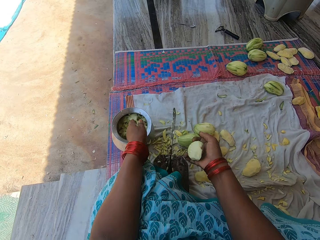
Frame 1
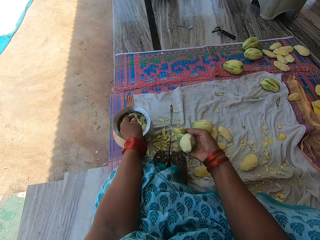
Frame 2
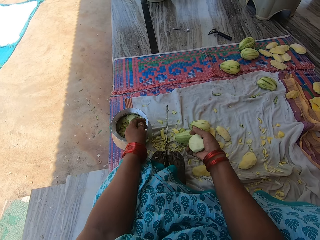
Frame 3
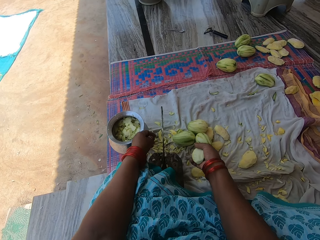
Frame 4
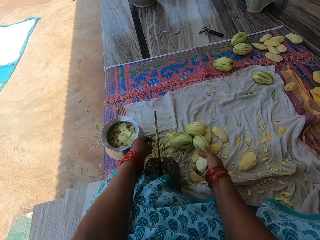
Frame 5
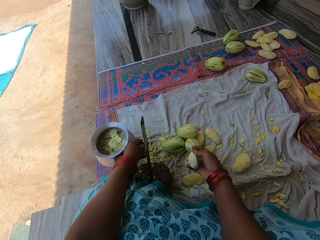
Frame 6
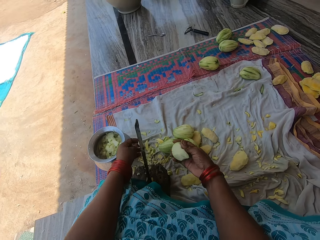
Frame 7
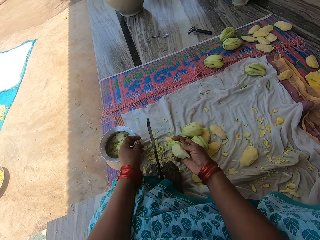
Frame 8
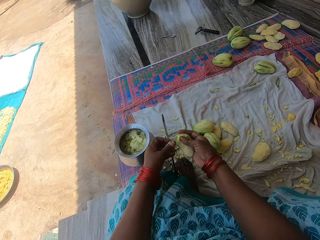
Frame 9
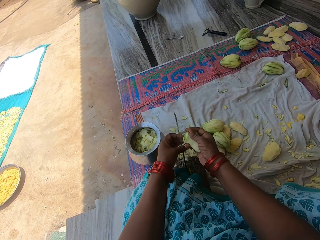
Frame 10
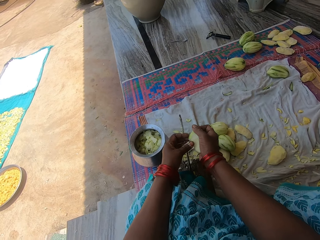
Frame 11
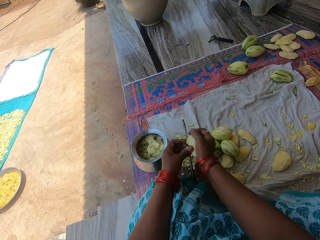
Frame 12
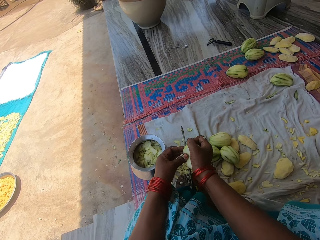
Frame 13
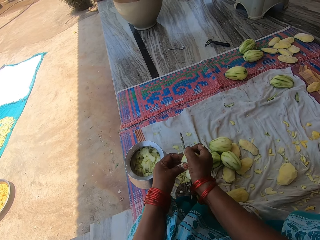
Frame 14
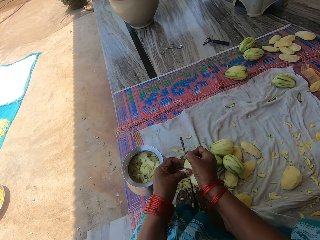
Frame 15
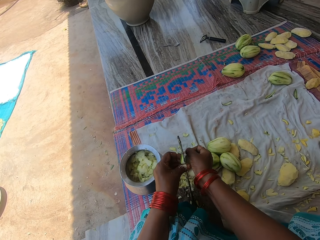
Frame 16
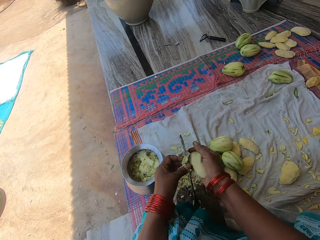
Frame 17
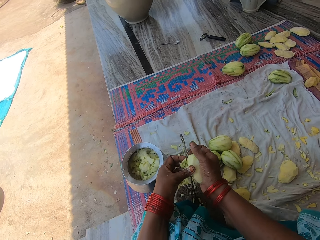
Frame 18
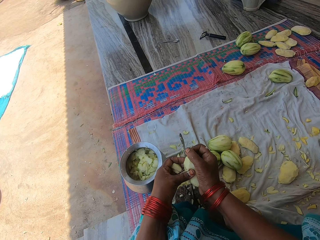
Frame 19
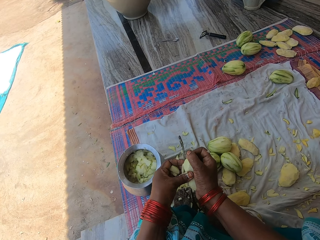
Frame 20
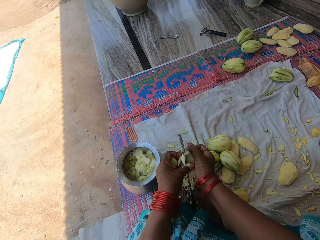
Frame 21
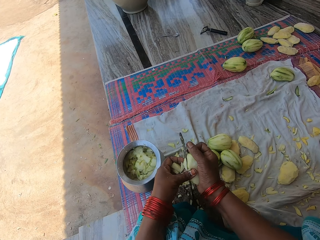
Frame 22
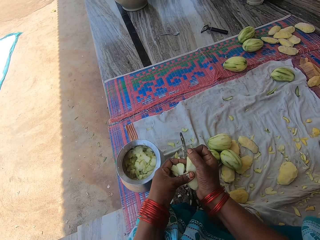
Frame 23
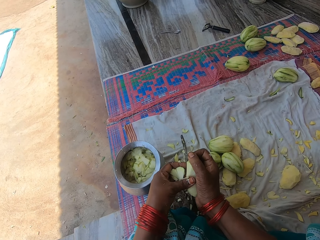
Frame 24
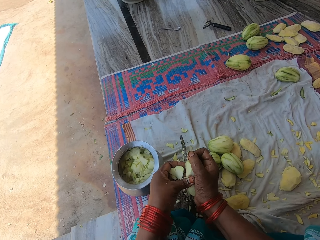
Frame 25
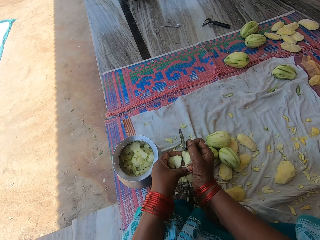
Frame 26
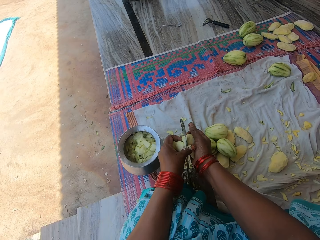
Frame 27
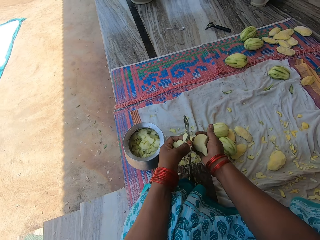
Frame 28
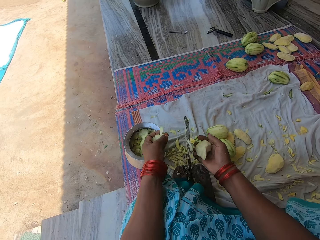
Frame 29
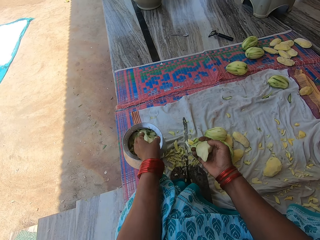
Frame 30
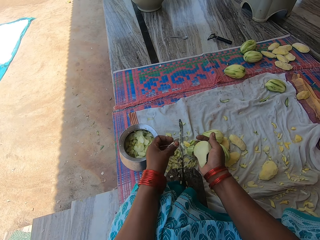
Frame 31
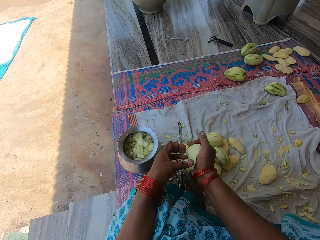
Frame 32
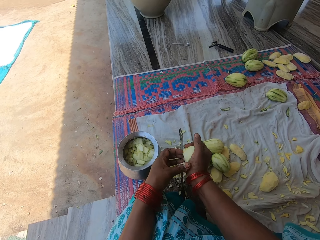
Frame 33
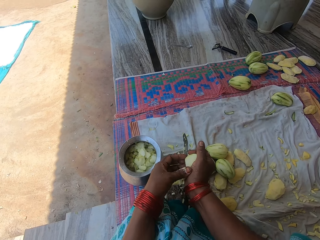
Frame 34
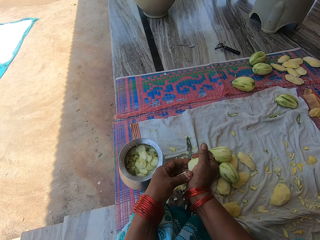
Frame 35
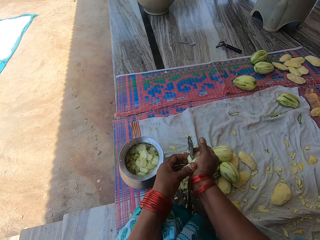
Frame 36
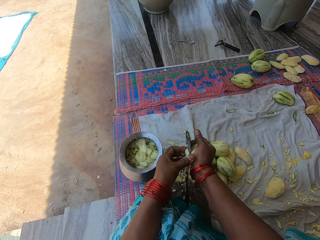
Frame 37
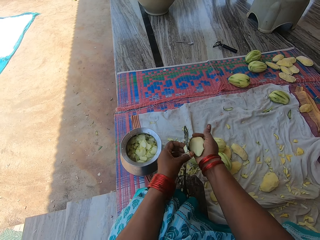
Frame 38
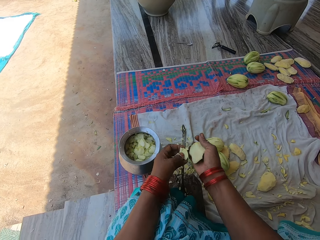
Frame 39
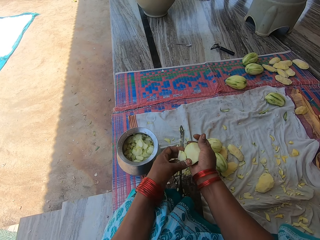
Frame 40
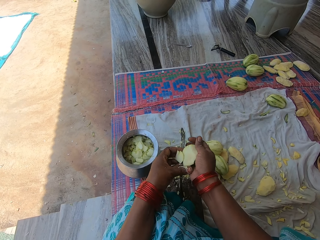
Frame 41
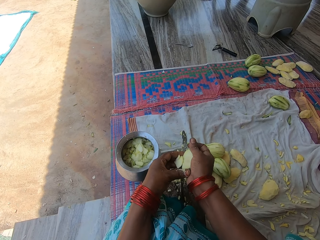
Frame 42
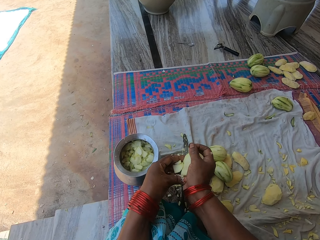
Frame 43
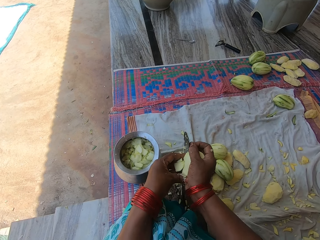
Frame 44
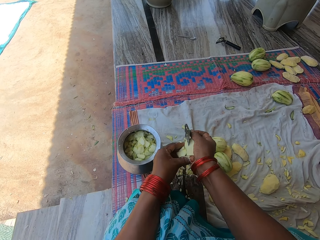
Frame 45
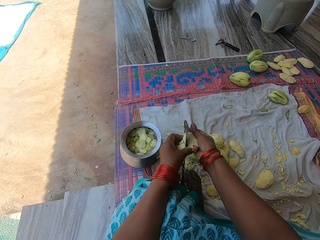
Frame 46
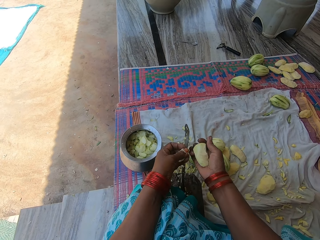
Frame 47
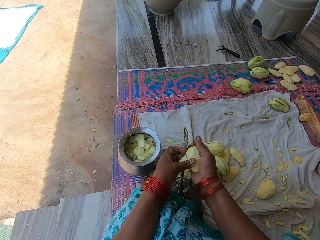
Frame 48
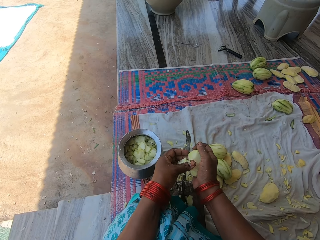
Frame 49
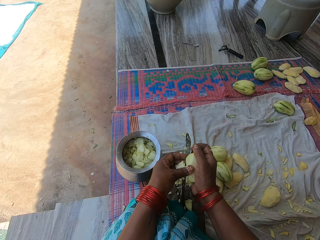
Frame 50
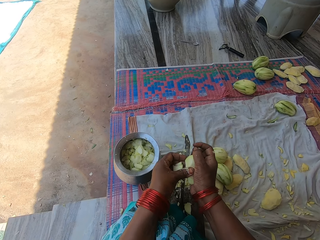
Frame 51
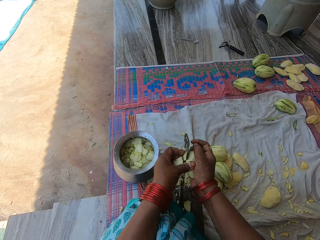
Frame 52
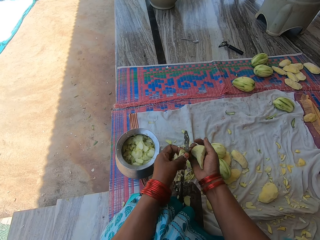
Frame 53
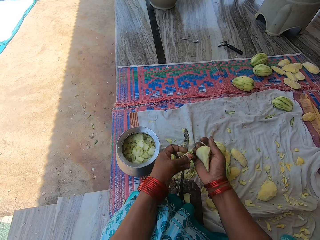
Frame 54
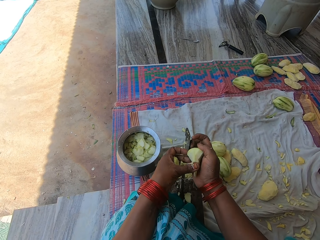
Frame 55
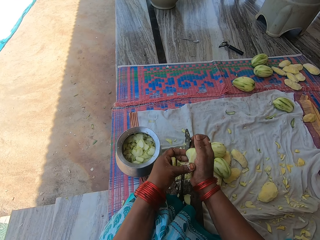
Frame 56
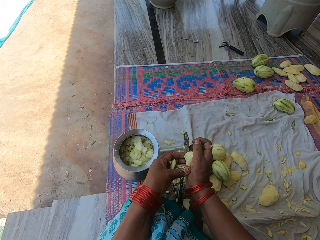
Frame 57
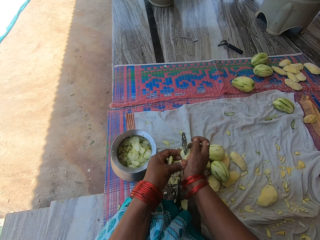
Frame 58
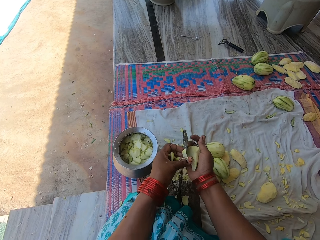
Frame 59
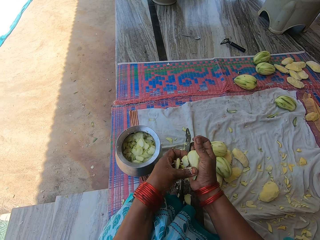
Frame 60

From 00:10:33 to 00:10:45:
The camera wearer pours the chopped mangoes in the pot. They throw the pieces of mango in the bowl. They chop the mango with the knife on the knife stand. They pour the chopped mangoes in the pot. They throw the pieces of mango in the bowl. They chop the mango with the knife on the knife stand.

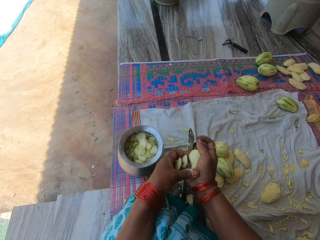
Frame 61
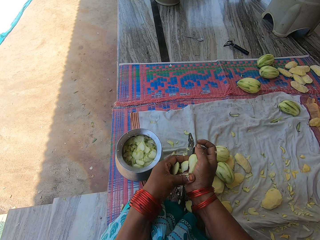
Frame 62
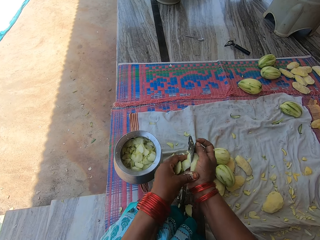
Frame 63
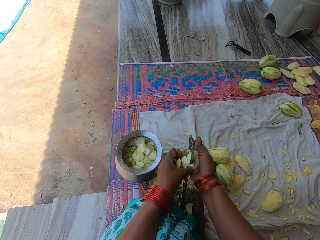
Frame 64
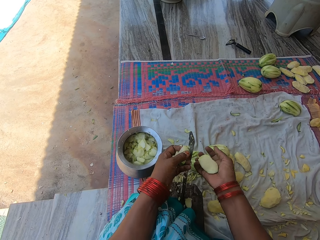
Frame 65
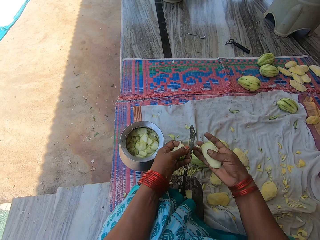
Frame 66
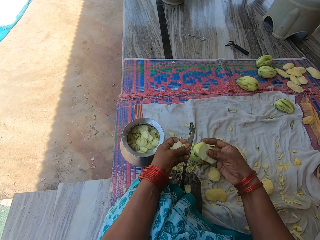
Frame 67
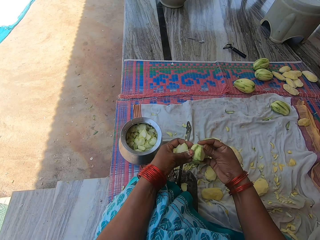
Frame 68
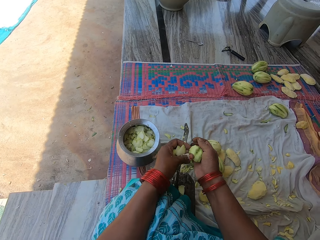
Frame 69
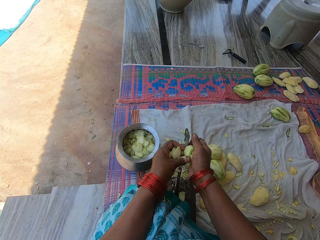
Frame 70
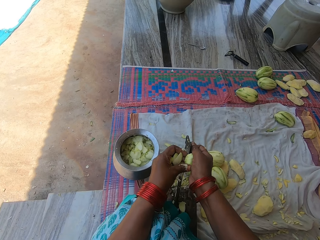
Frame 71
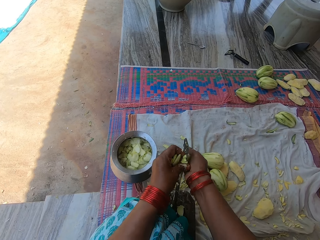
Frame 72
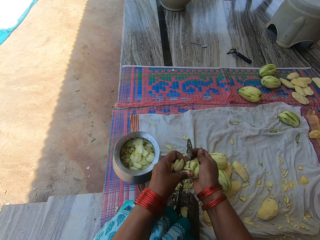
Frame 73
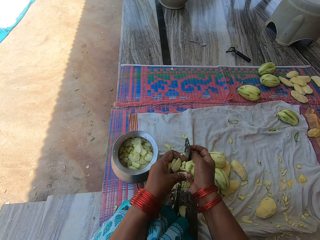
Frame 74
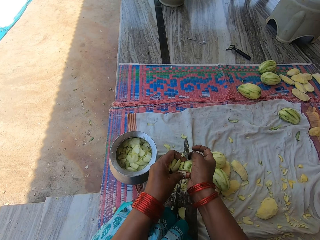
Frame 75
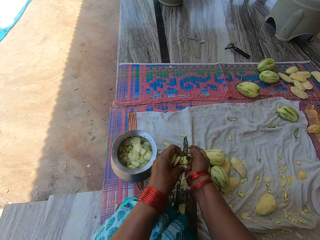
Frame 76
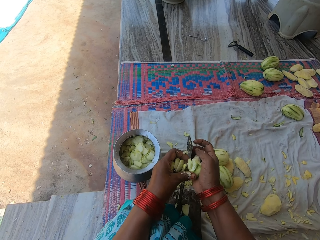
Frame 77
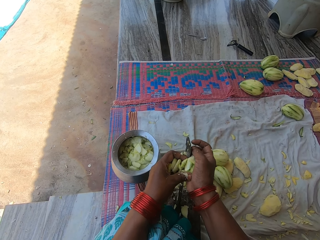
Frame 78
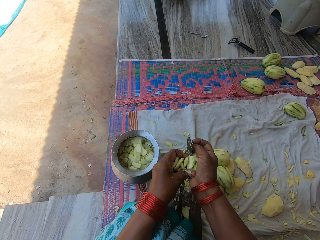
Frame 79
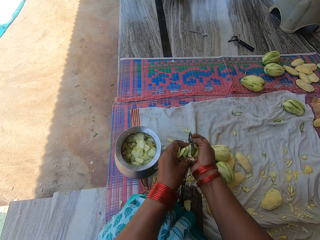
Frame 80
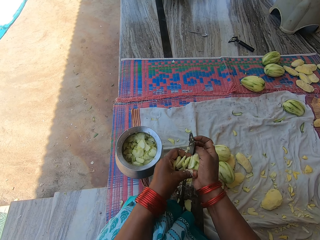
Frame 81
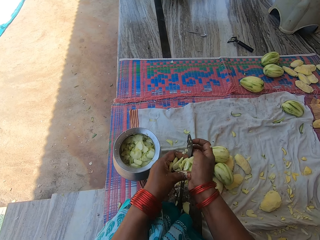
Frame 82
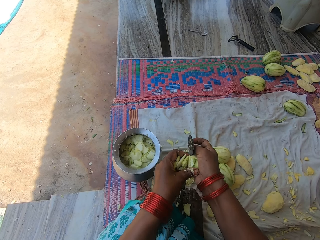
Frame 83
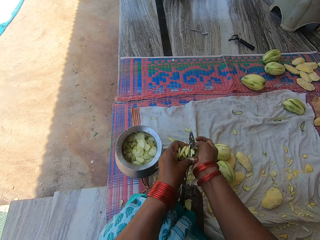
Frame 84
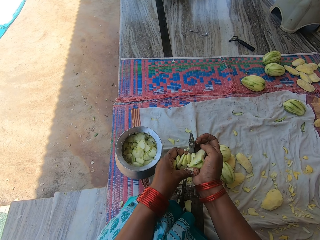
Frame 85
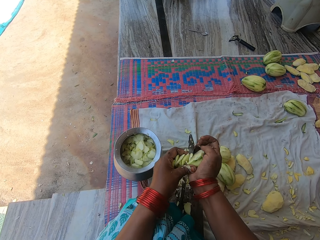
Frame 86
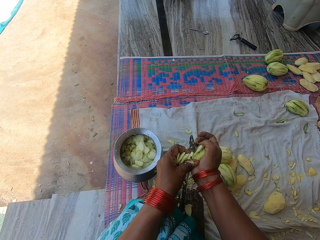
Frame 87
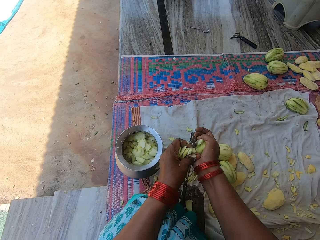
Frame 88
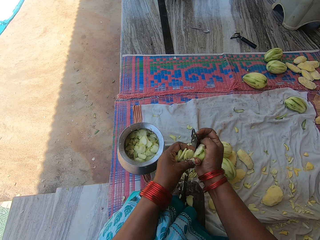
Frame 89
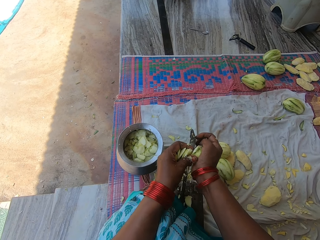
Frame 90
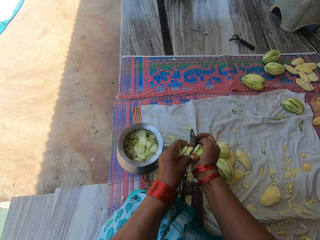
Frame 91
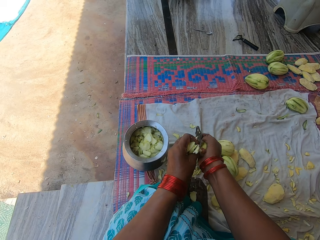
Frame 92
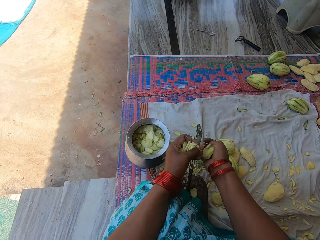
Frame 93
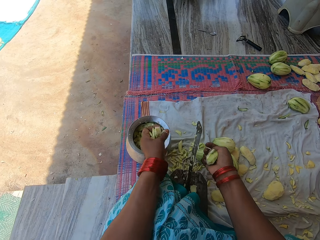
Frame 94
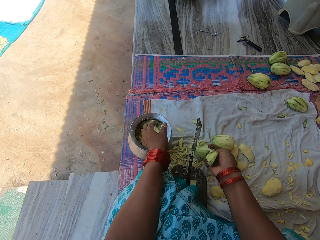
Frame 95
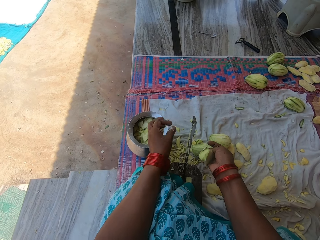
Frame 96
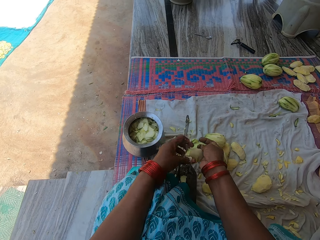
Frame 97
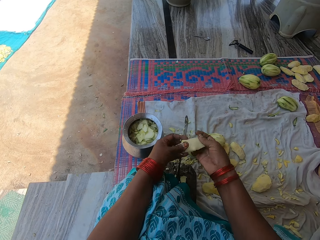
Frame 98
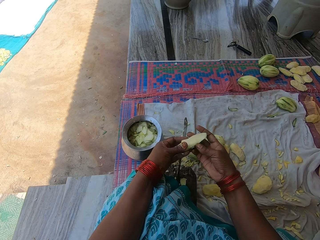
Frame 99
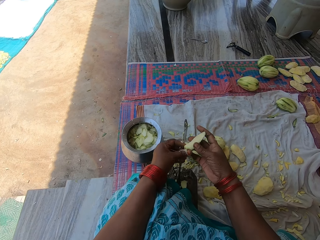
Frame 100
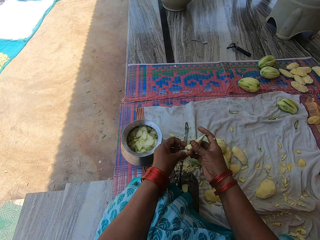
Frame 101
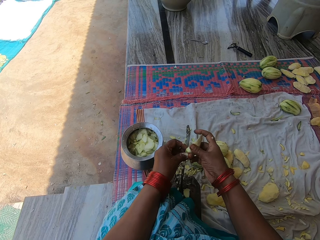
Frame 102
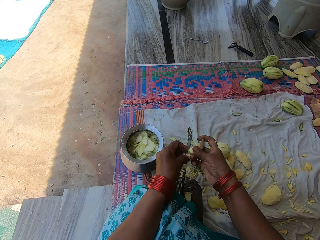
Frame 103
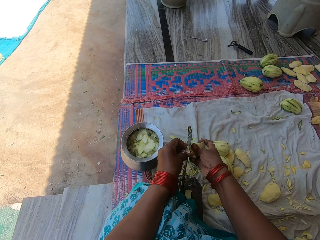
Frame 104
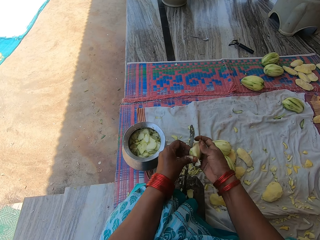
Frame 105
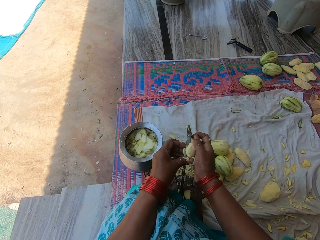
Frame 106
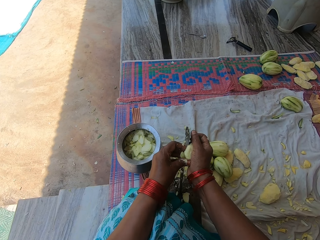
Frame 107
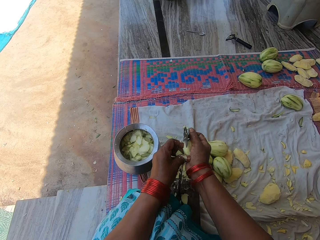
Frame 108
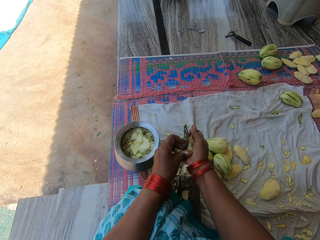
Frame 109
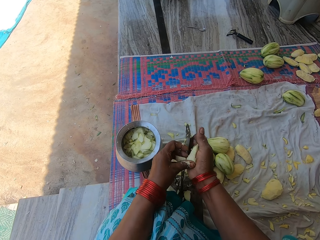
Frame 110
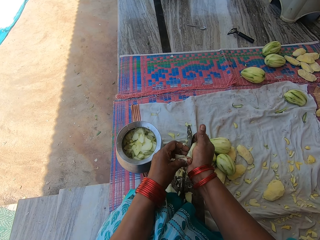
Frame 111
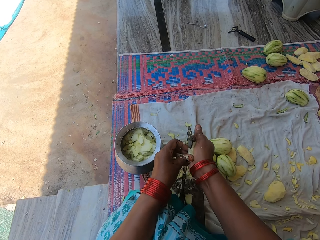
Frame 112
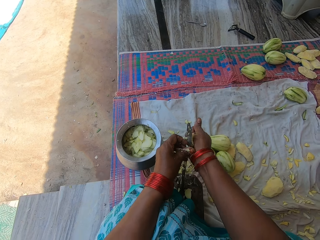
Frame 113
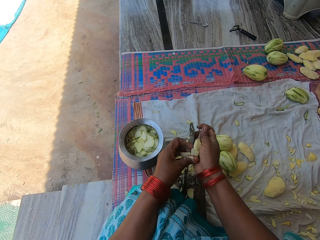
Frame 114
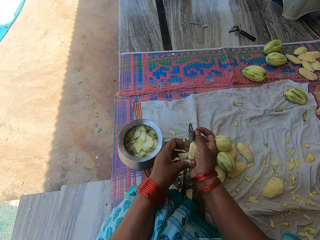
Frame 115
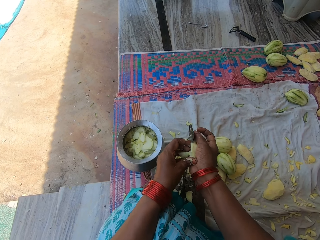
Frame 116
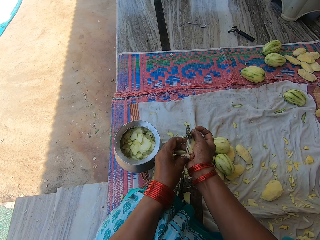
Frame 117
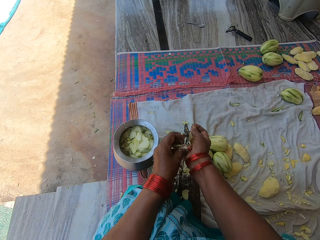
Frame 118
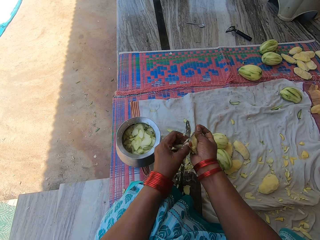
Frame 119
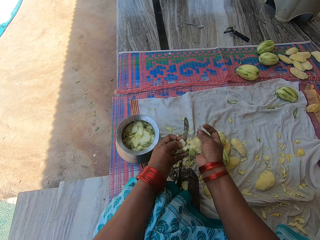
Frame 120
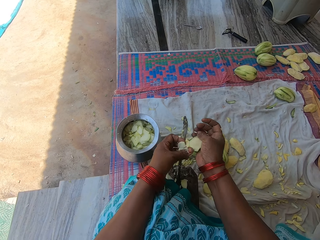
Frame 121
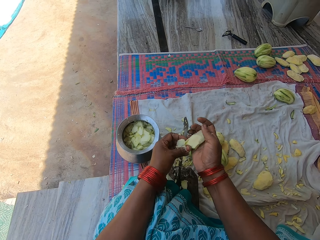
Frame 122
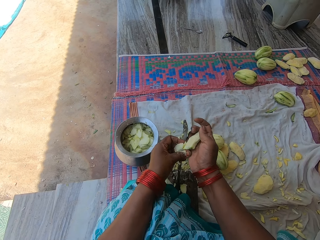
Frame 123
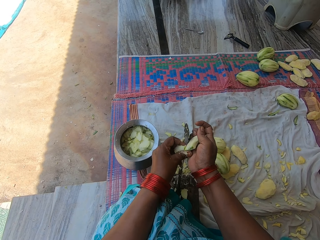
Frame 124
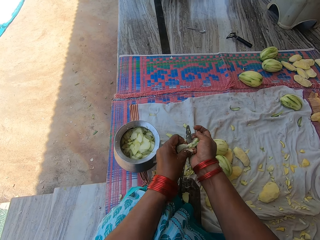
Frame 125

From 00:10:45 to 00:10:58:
The camera wearer pours the chopped mangoes in the pot. They throw the pieces of mango in the bowl. They chop the mango with the knife on the knife stand.
